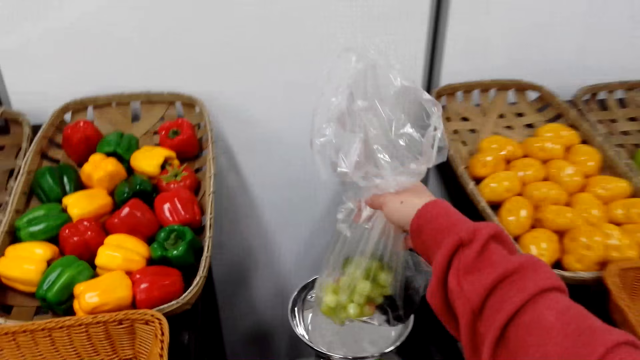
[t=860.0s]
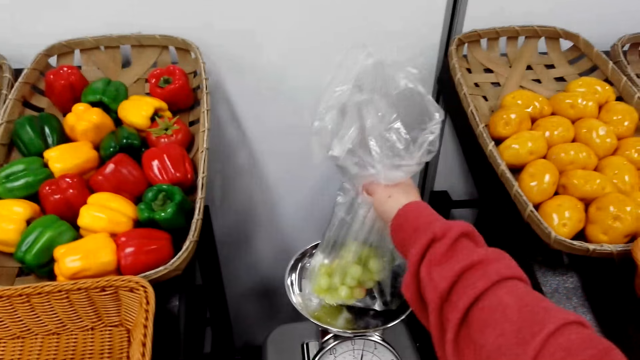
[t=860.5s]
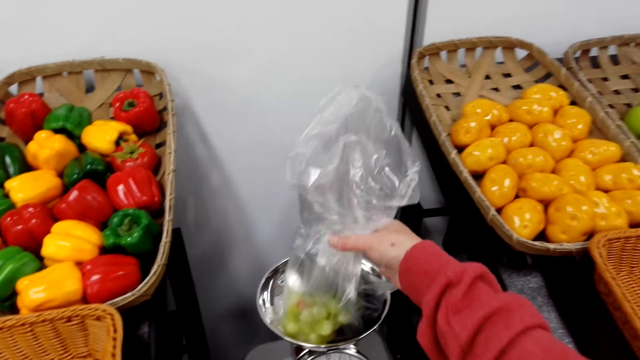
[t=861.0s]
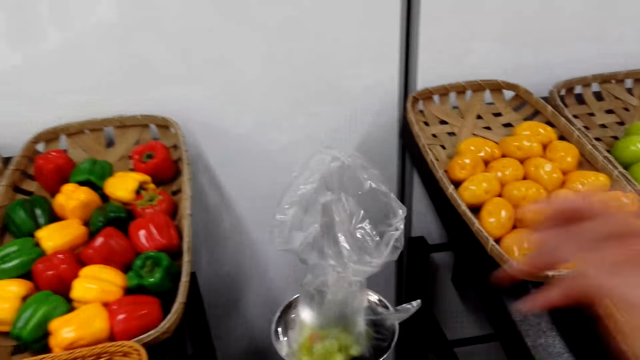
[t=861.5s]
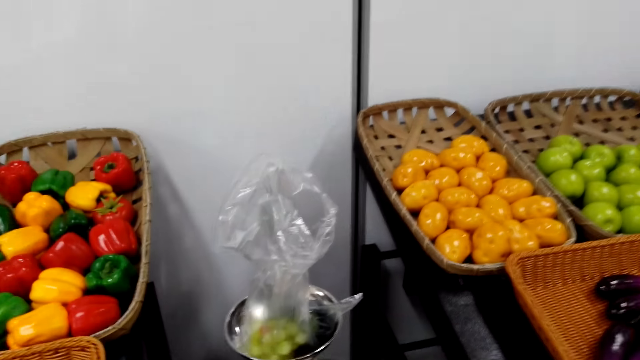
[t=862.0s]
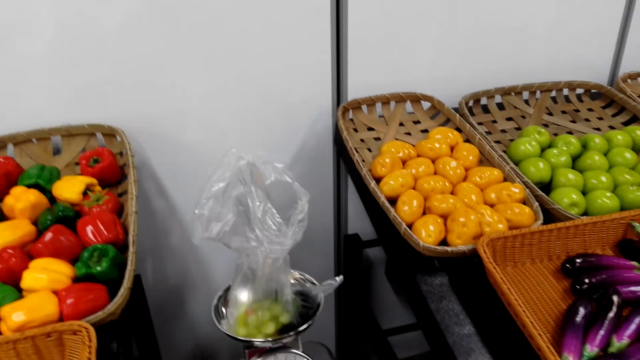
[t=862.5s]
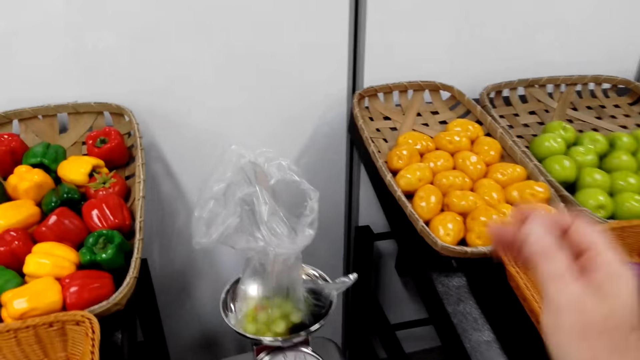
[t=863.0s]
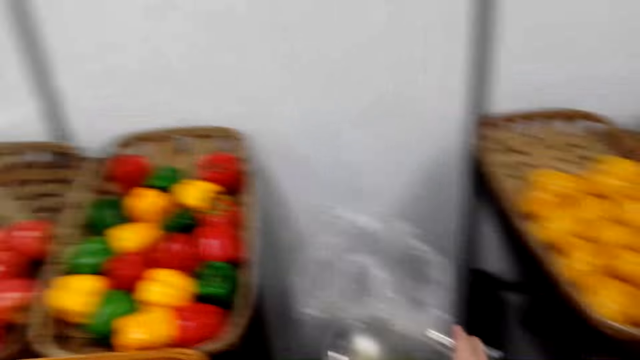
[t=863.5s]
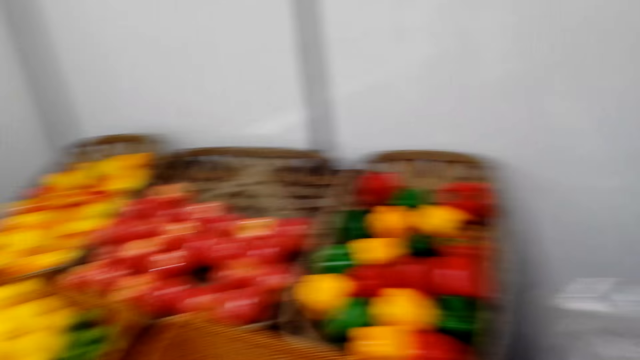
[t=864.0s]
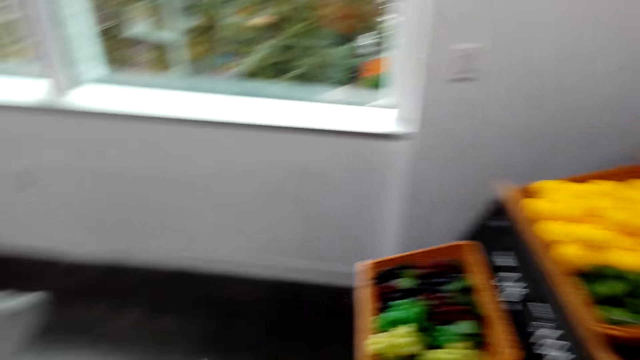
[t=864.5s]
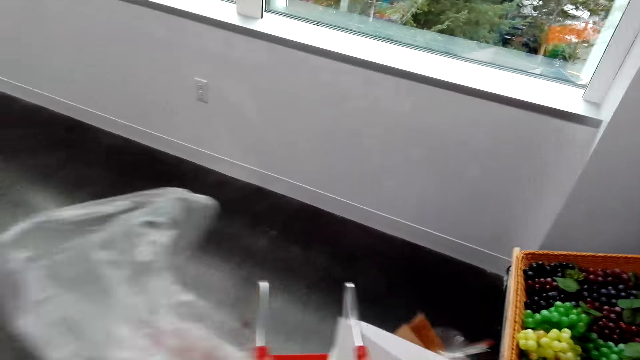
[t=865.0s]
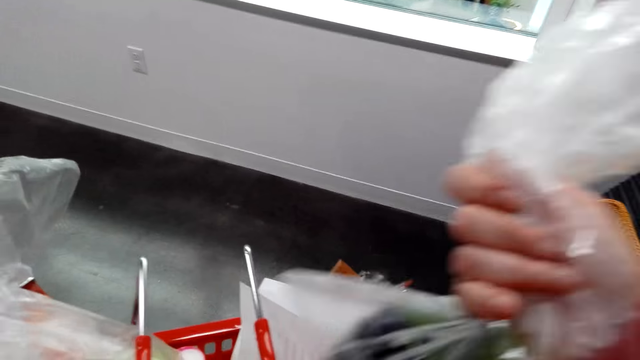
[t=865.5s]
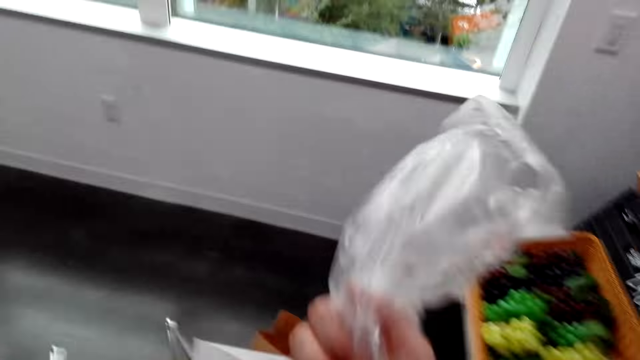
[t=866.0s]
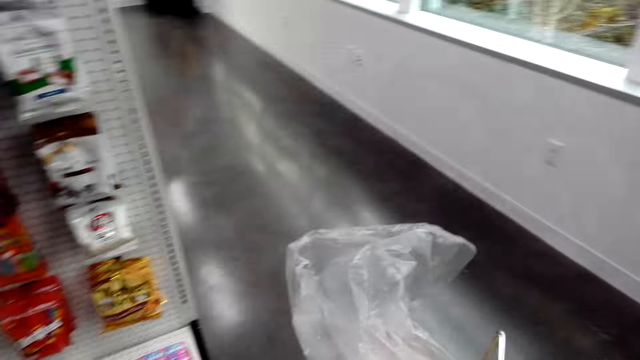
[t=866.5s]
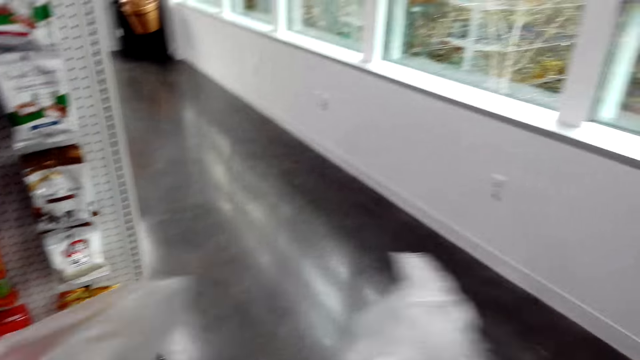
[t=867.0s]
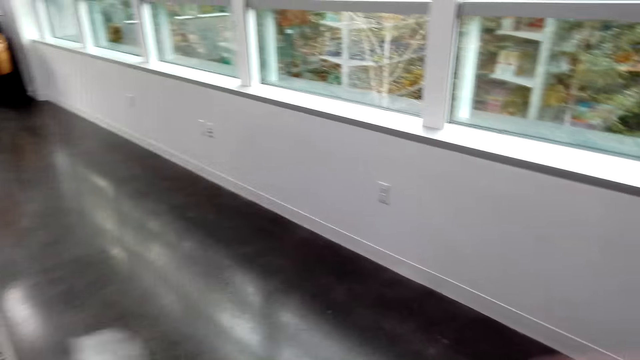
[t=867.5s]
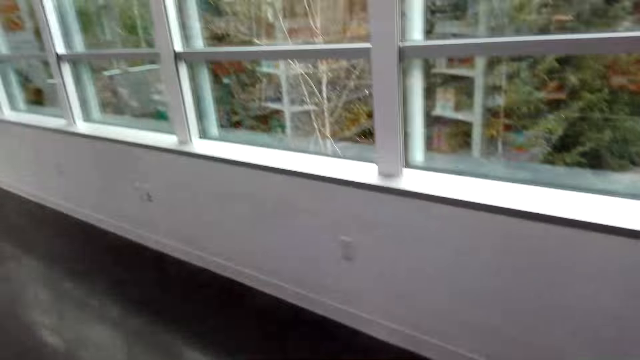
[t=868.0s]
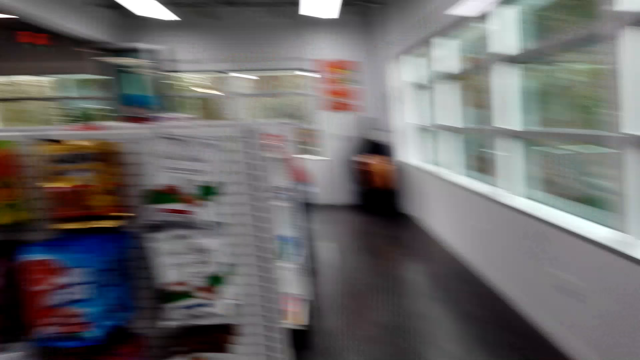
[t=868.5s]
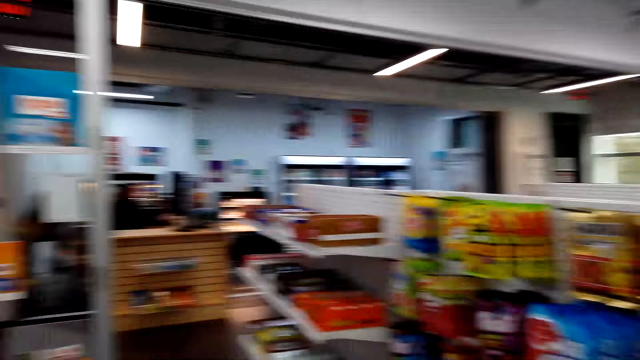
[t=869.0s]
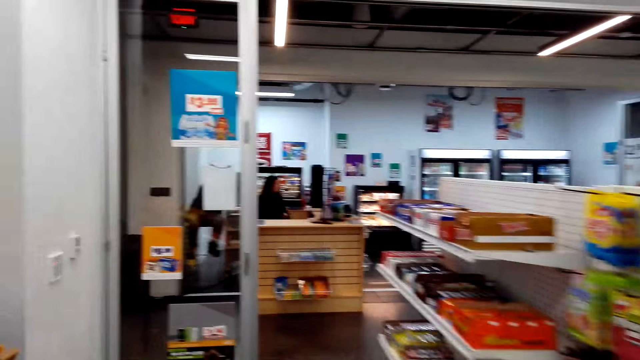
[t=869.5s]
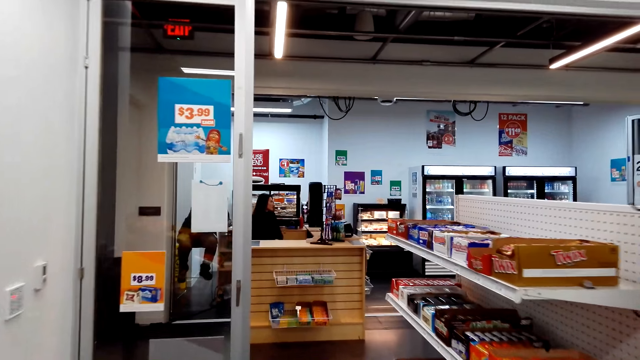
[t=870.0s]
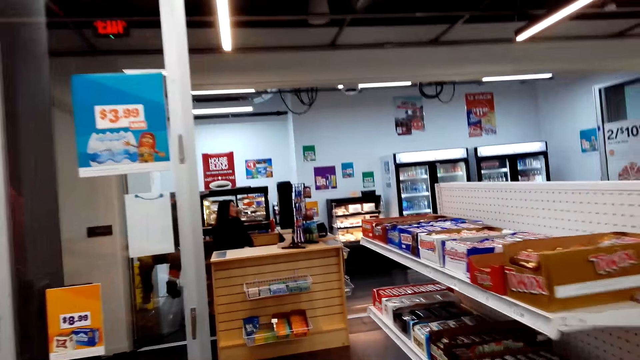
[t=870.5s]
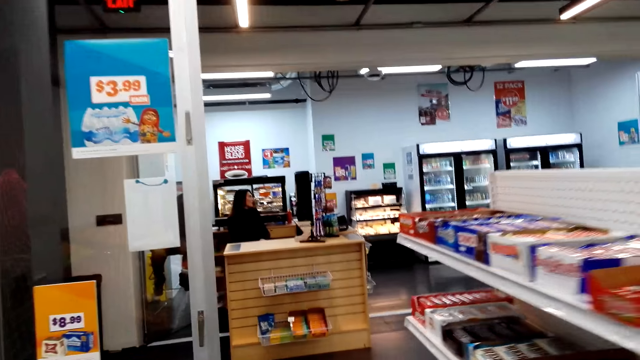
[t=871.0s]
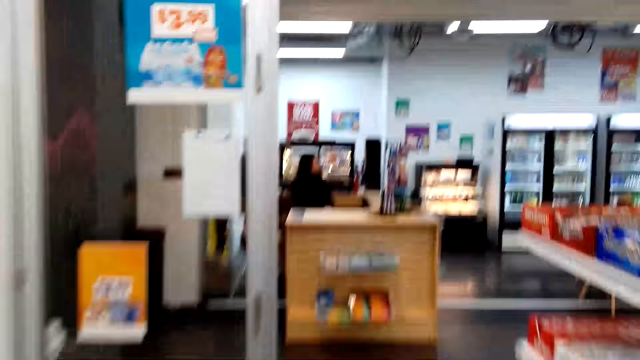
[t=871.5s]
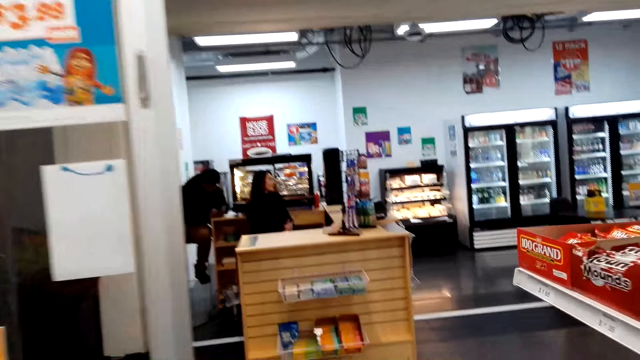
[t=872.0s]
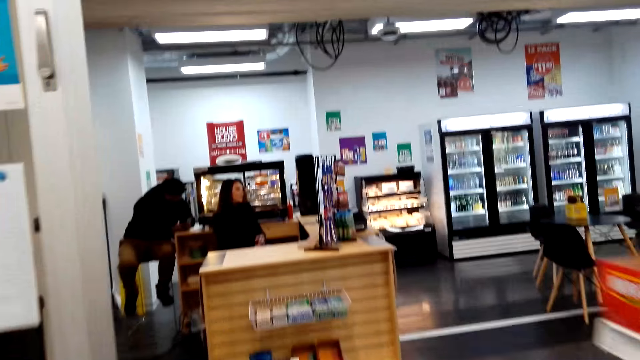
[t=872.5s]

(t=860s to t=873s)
The camera wearer puts the grapes in the weighing machine. They weigh the grapes. They fix the camera. They pick up the plastic bag with the grapes. They walk in the supermarket. They put the plastic bag with the grapes in the shopping basket. They walk in the supermarket. A lady and a man sit on the chair at the counter.

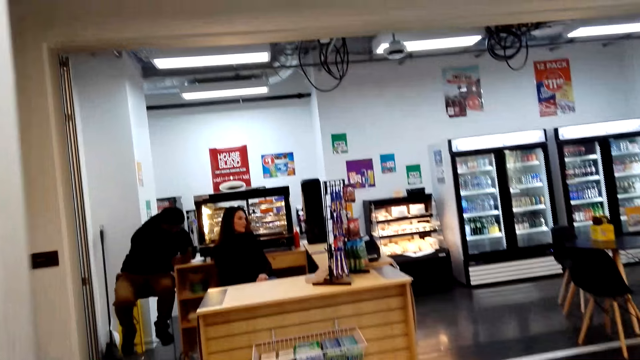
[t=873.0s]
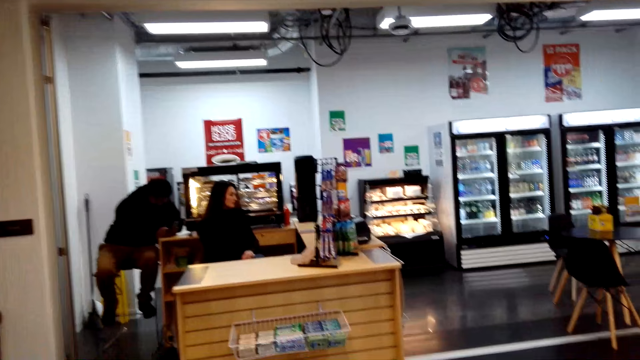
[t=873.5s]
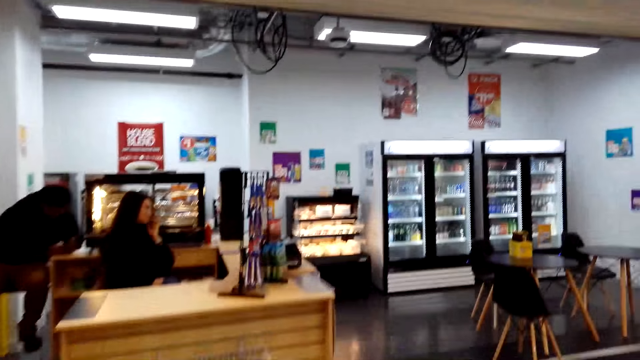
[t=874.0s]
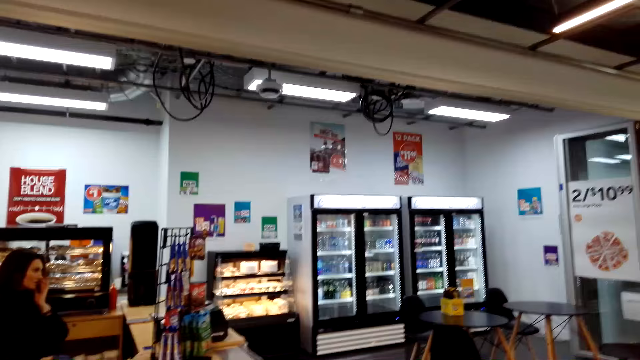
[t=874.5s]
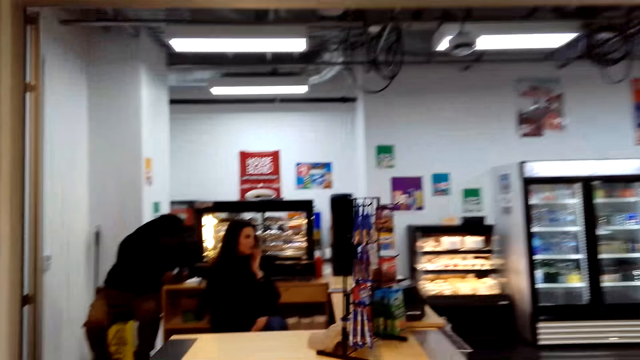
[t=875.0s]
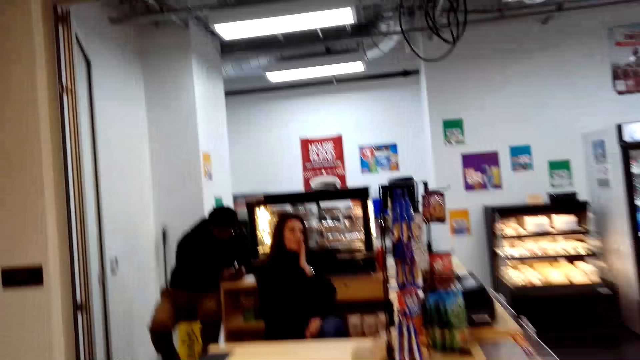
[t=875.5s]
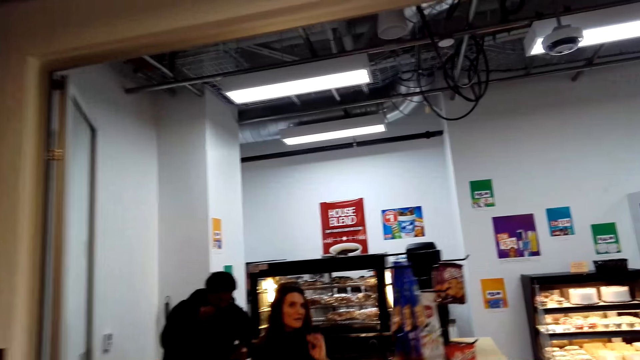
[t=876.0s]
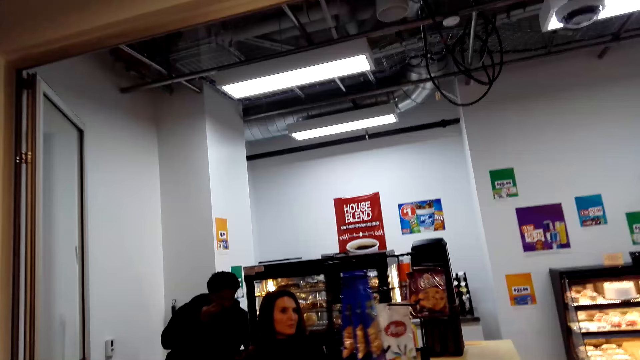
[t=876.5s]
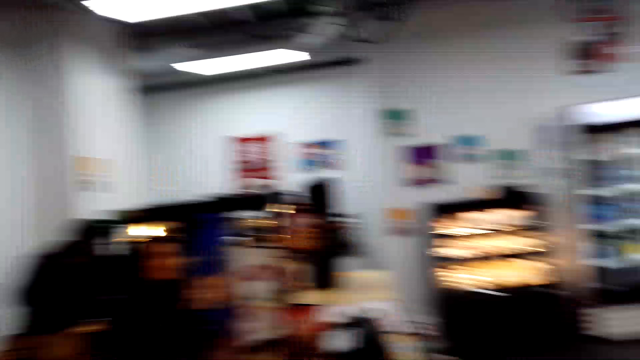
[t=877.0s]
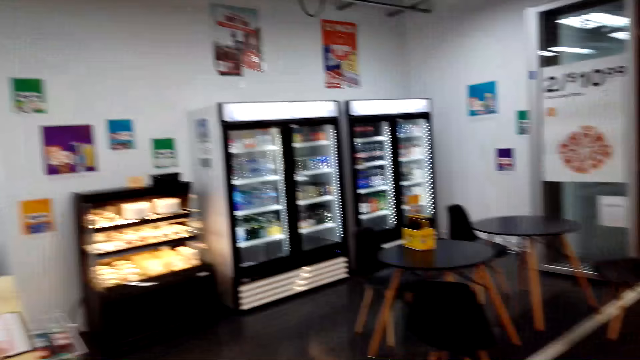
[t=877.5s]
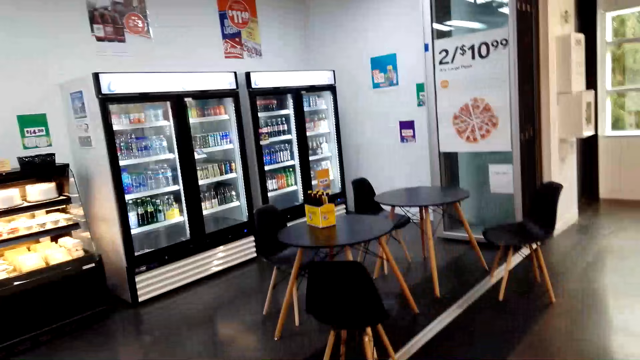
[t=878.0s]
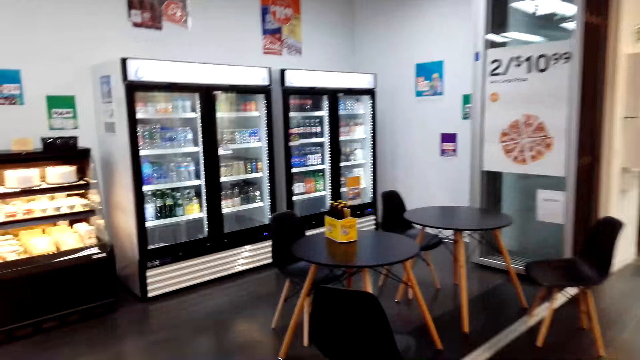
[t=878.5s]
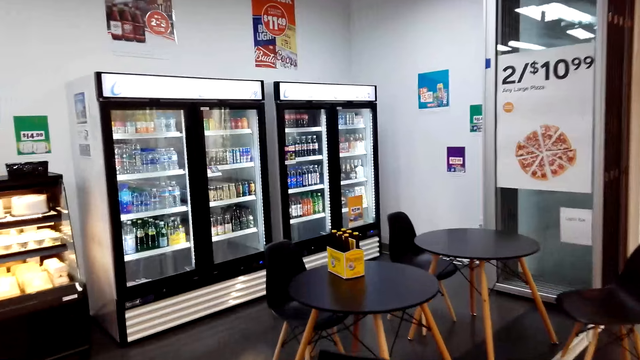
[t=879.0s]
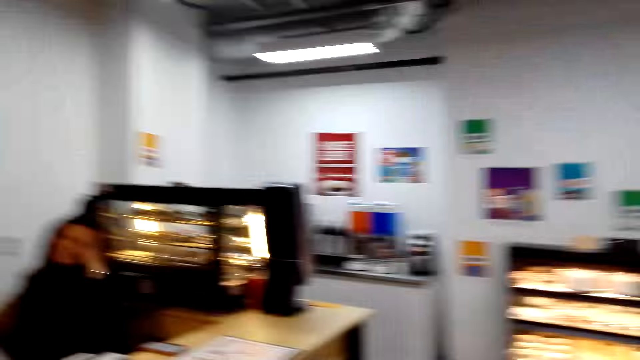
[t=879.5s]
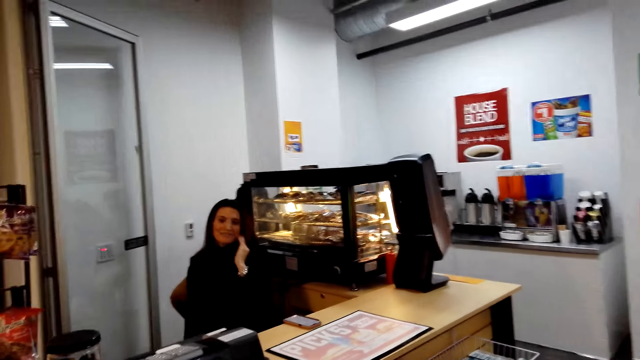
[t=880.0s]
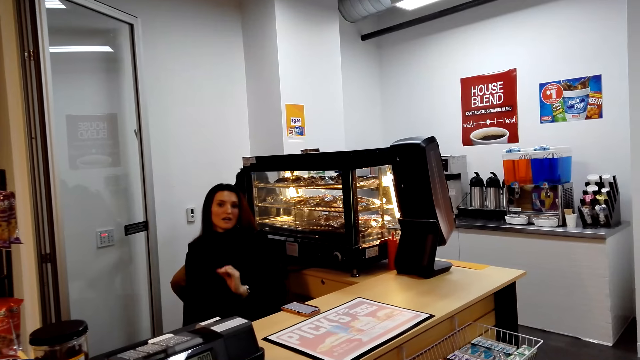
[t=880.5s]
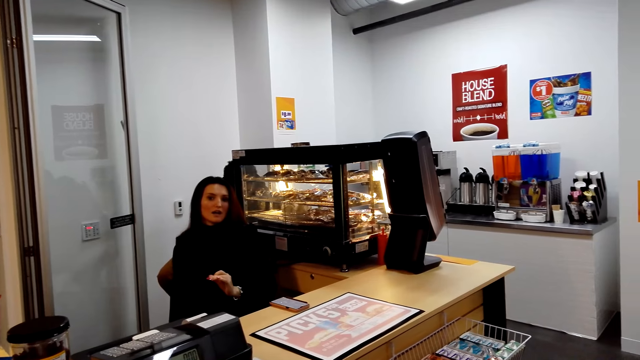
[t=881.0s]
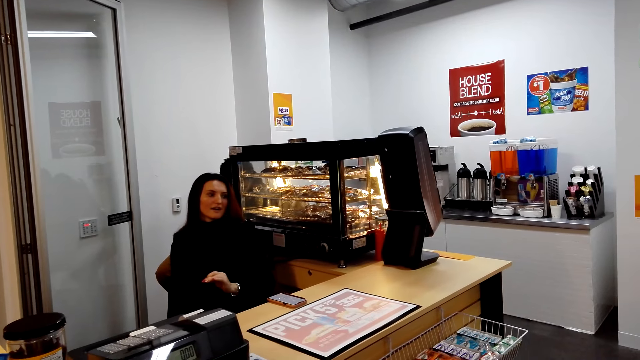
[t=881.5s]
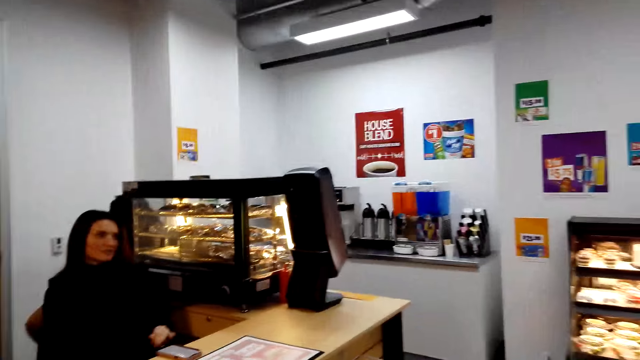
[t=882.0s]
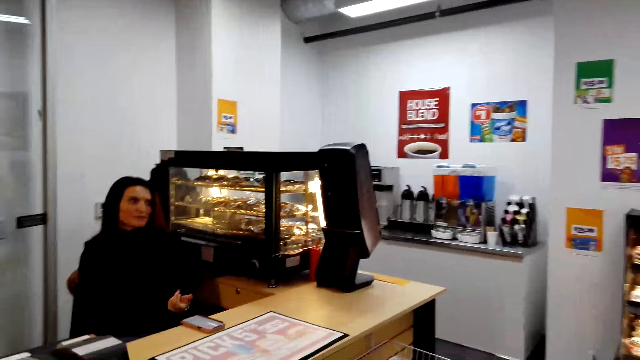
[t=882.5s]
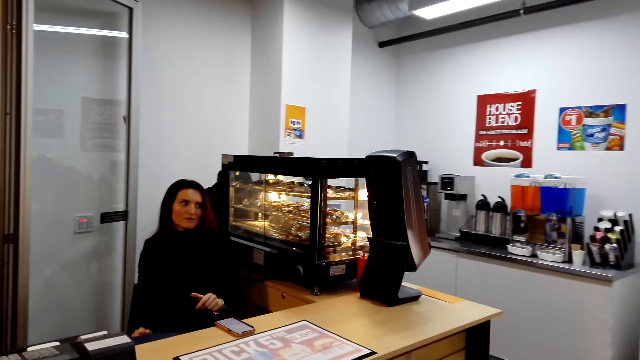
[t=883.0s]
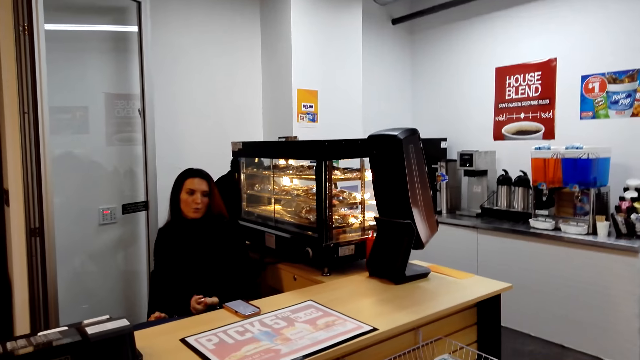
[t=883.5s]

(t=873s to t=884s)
The lady interacts with the camera wearer. The camera wearer looks at the lady. They look around. They look at the lady and talk to the lady. The lady talks to the camera wearer.
